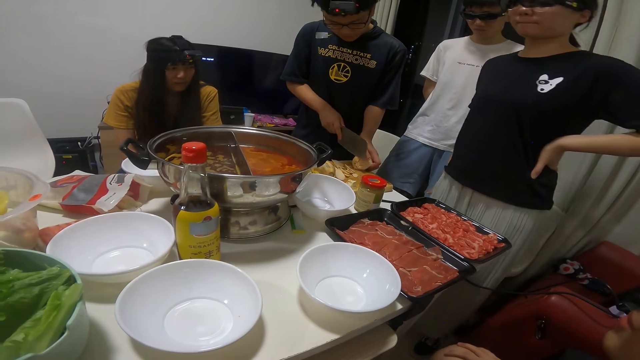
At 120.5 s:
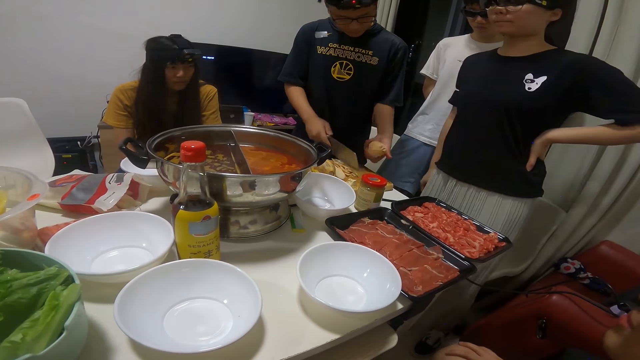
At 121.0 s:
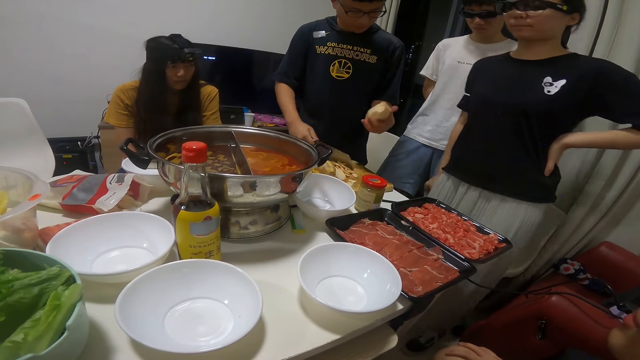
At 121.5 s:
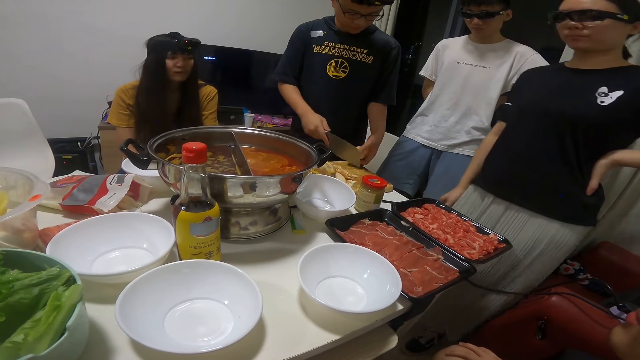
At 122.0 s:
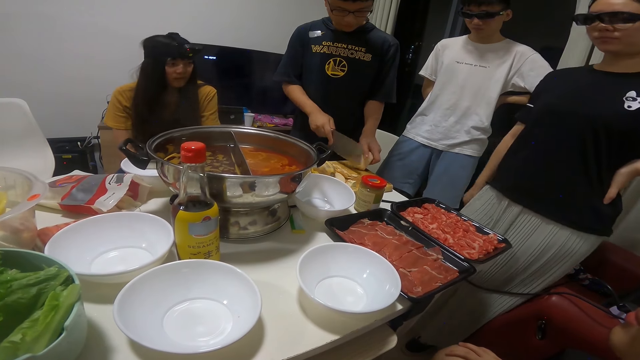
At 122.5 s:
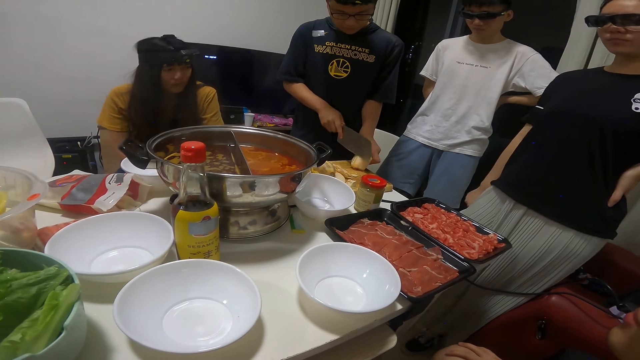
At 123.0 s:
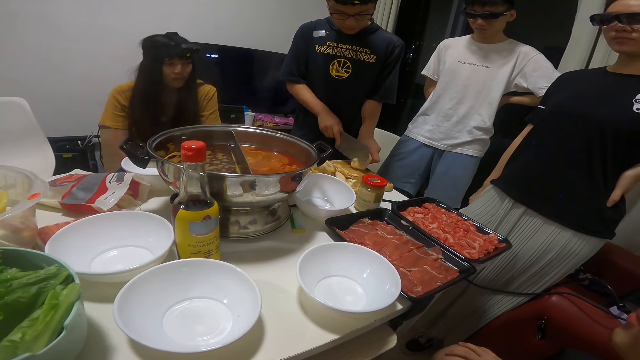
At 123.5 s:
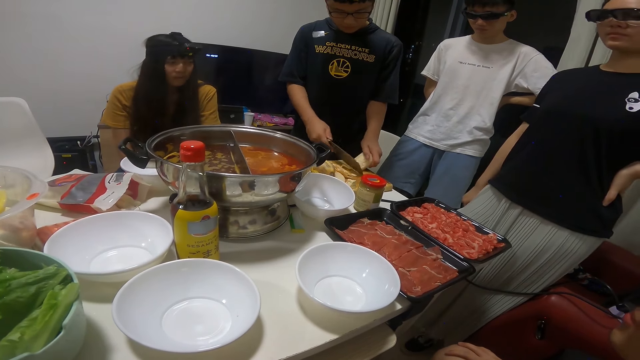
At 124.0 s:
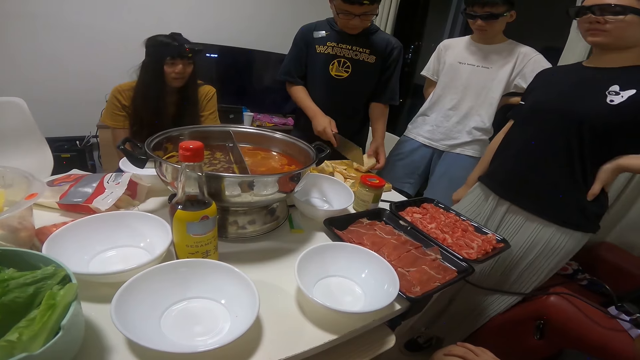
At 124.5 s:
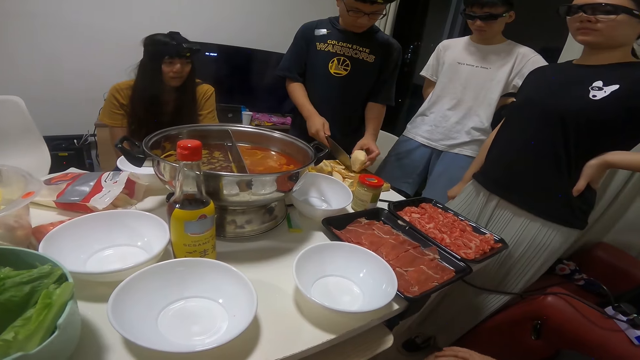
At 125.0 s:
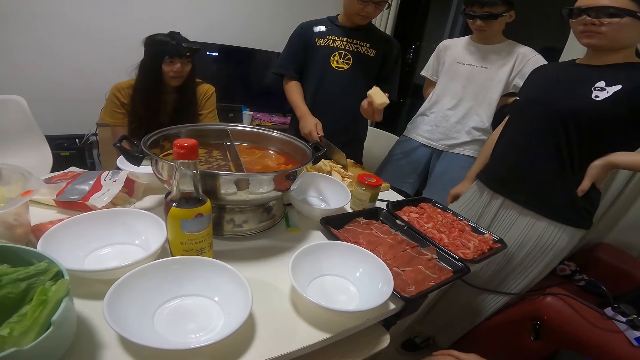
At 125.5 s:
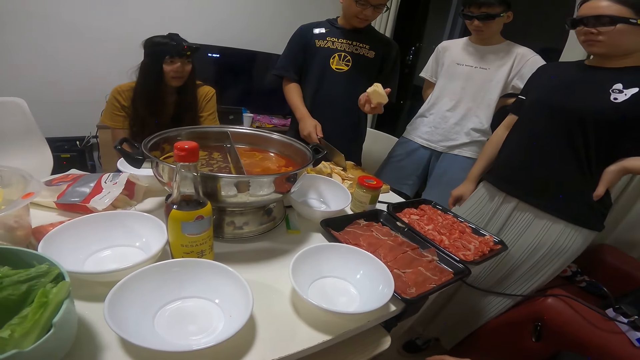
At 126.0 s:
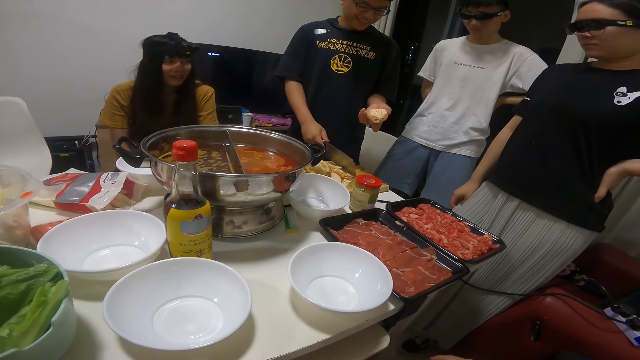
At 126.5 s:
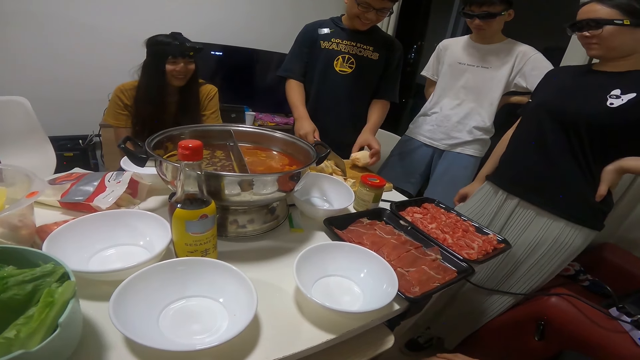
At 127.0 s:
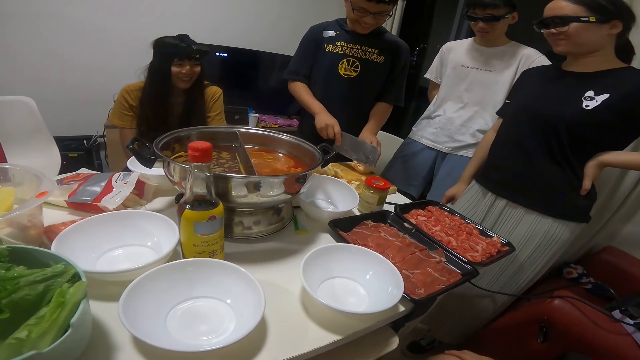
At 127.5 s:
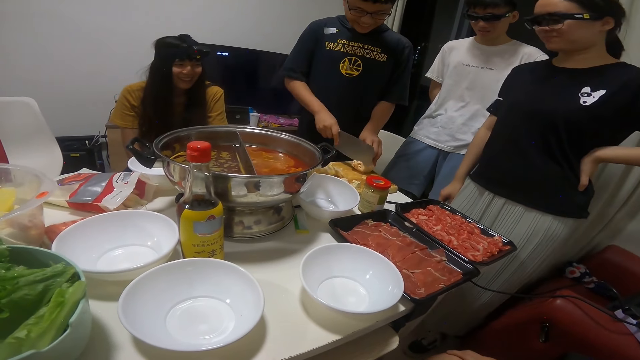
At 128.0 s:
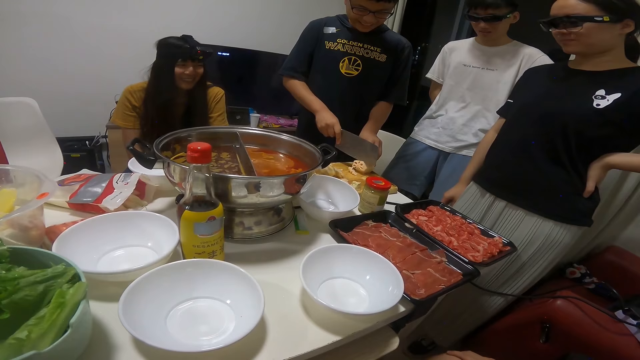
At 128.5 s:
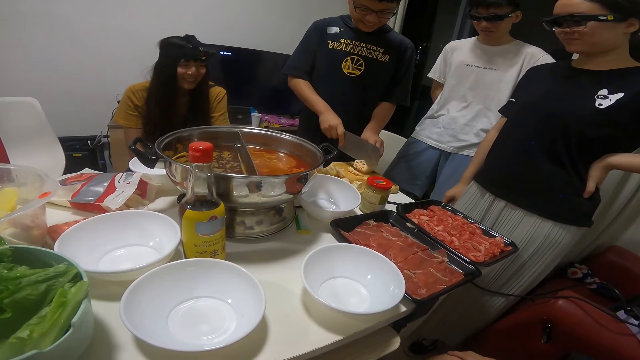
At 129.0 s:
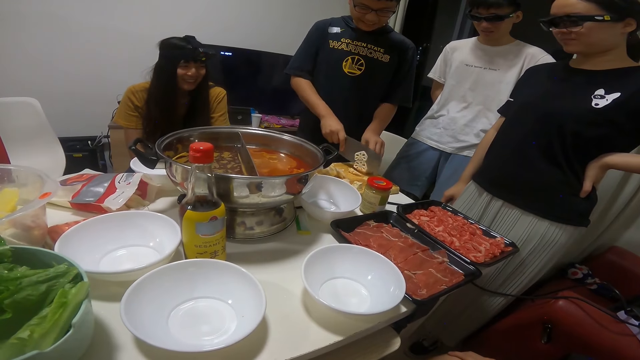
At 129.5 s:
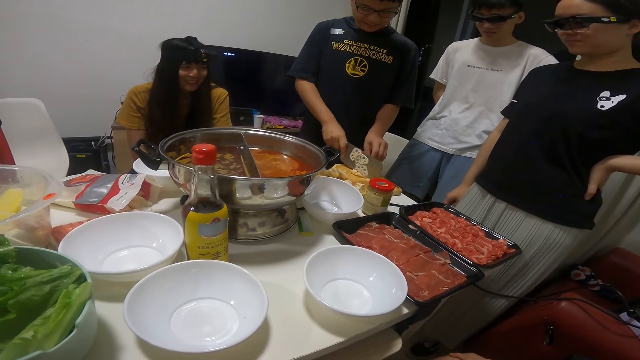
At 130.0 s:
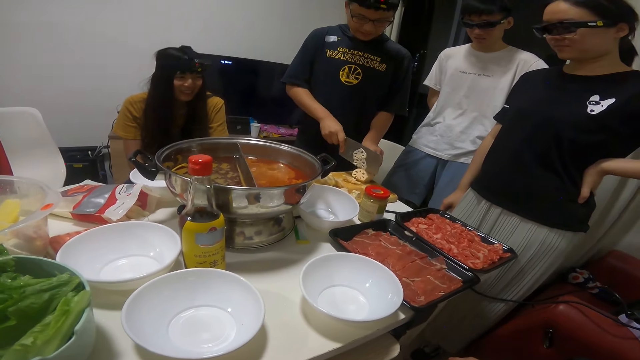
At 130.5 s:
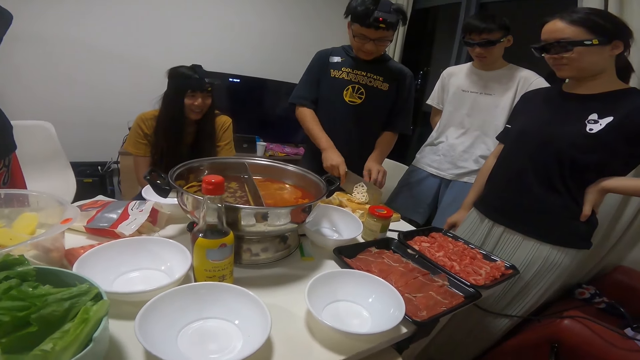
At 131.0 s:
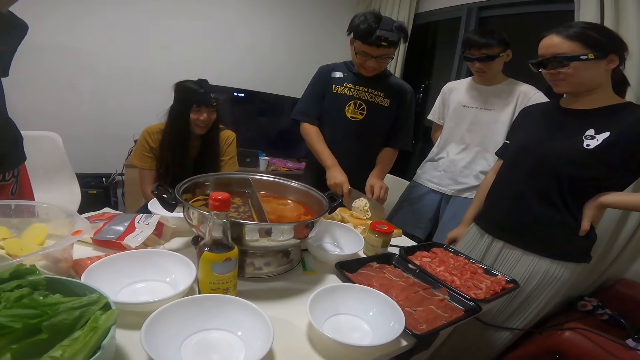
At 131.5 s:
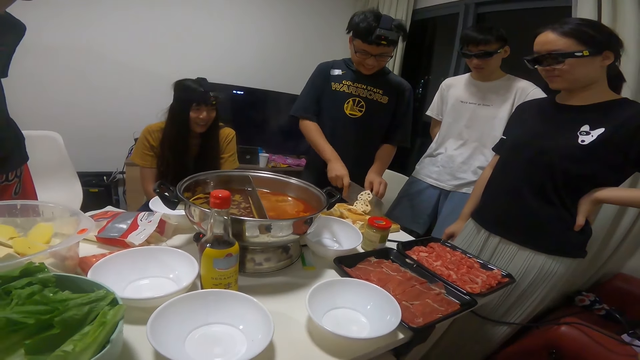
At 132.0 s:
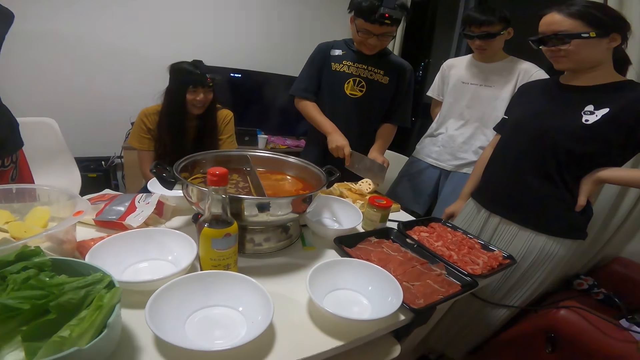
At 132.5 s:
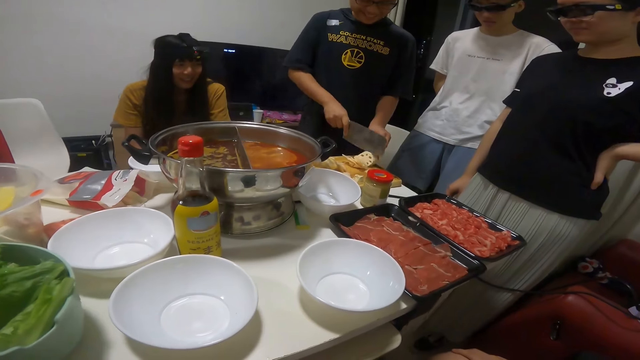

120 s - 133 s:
The man uses the knife on the chopping board. The man cuts the lump of fried lotus with the knife. The man takes the lump of fried lotus with his right hand. The man drops the lump of fried lotus on the chopping board with his right hand. The man cuts the lump of fried lotus with the knife.

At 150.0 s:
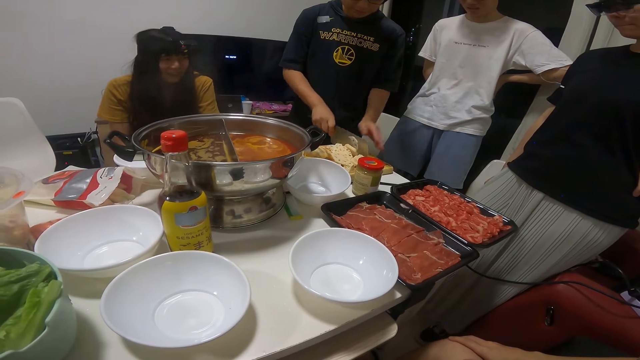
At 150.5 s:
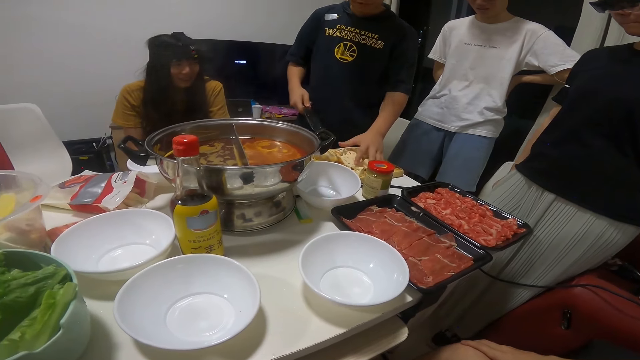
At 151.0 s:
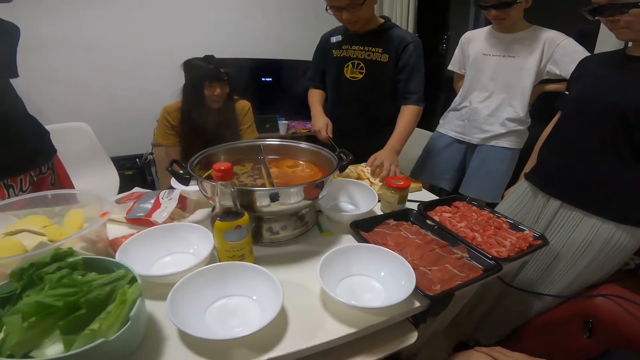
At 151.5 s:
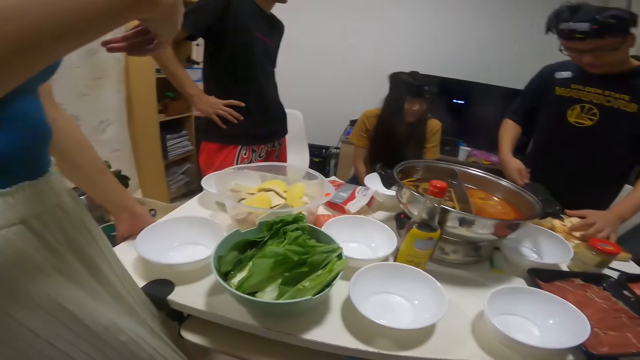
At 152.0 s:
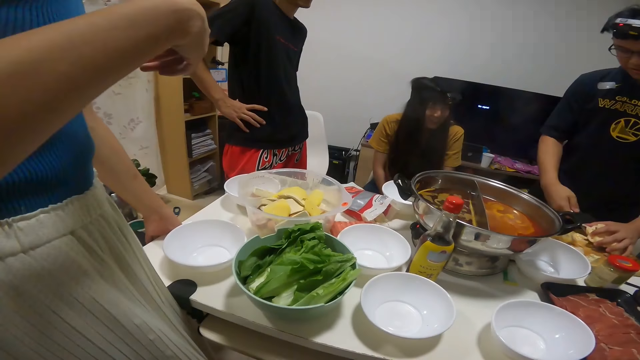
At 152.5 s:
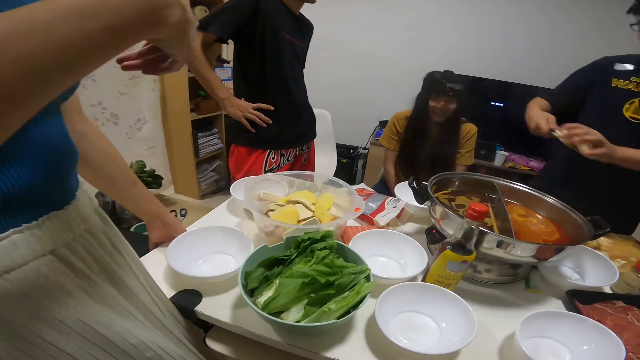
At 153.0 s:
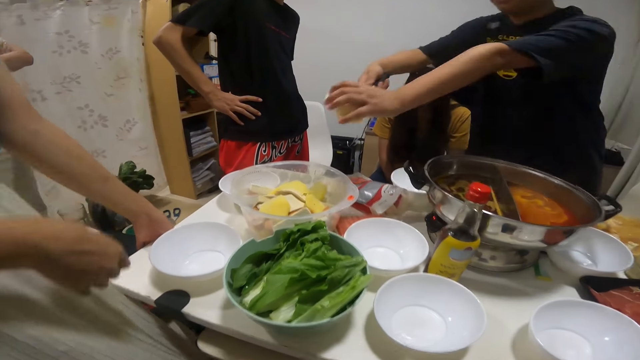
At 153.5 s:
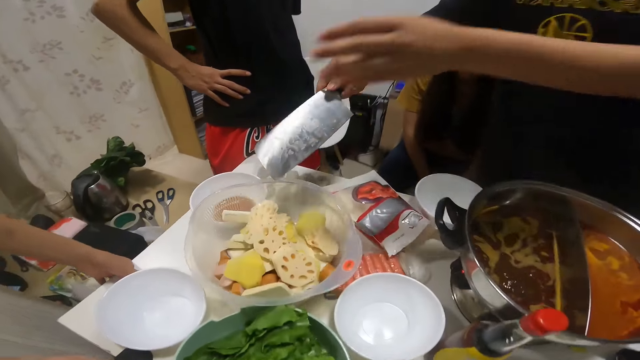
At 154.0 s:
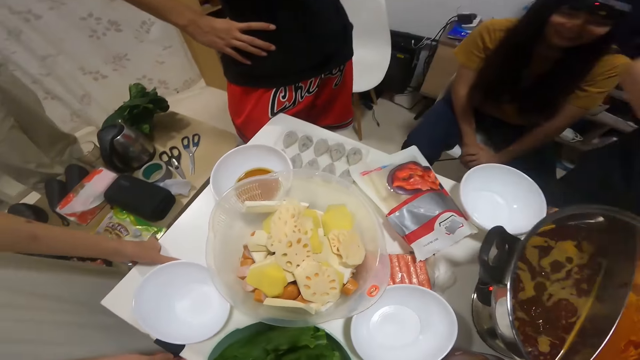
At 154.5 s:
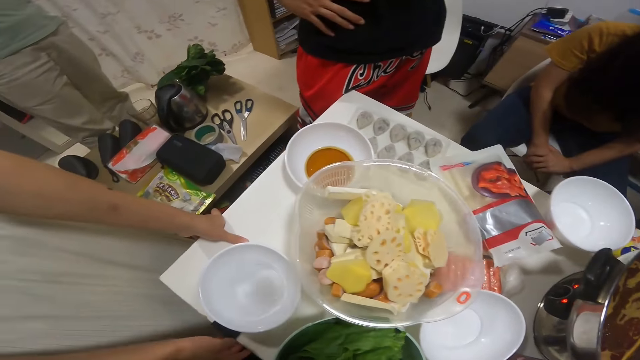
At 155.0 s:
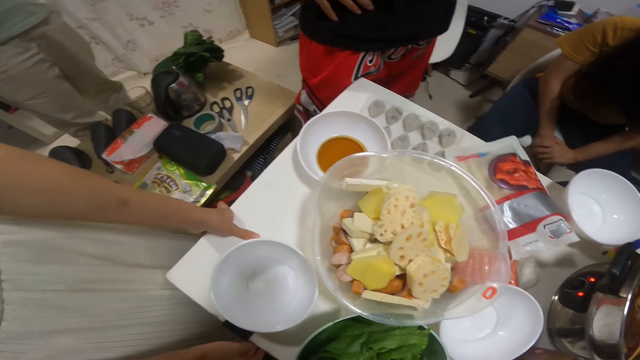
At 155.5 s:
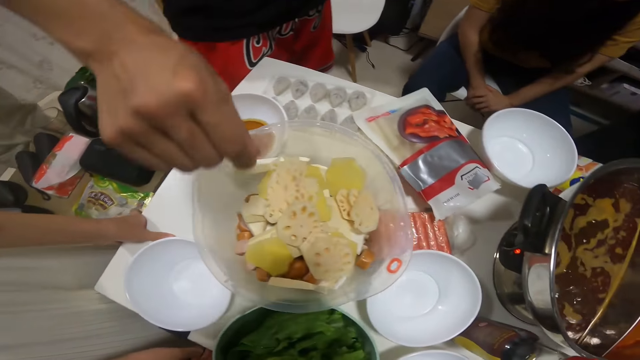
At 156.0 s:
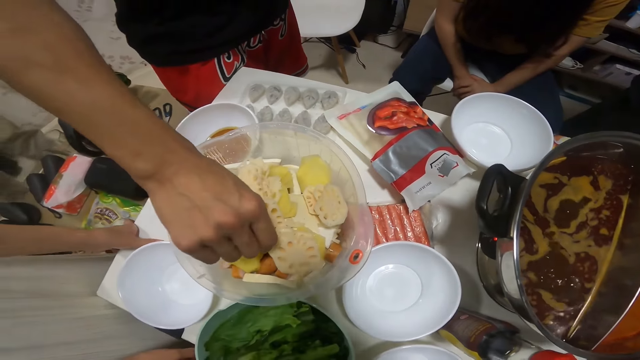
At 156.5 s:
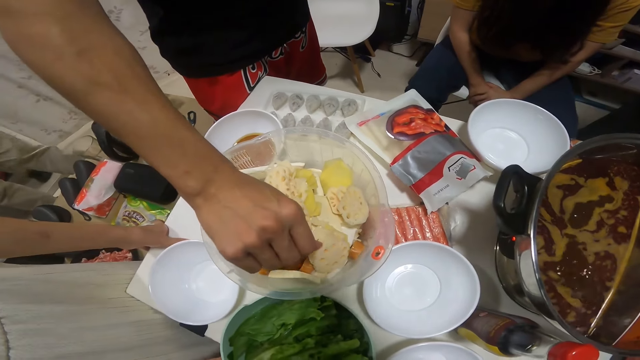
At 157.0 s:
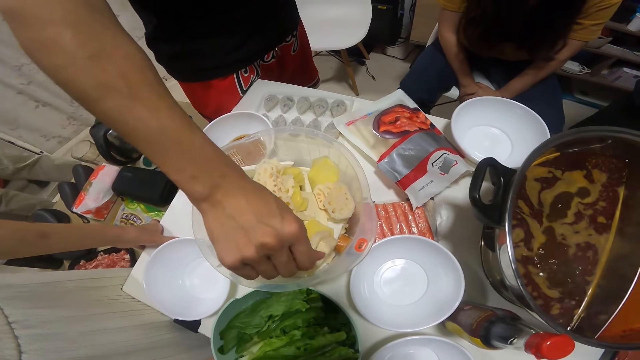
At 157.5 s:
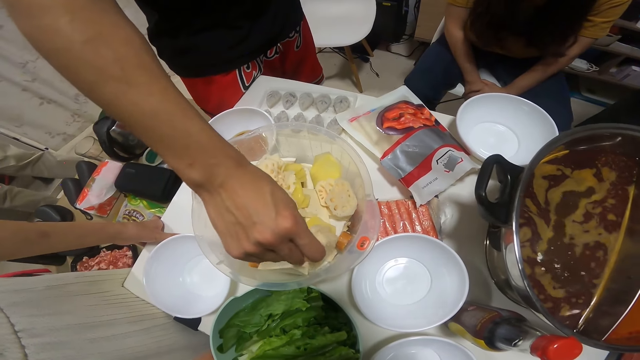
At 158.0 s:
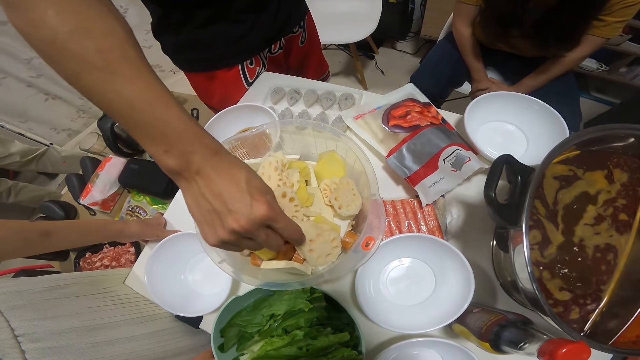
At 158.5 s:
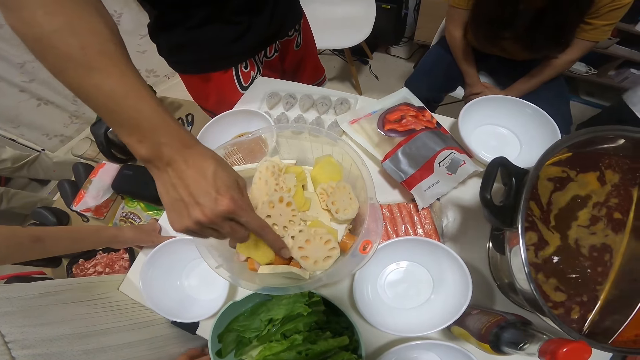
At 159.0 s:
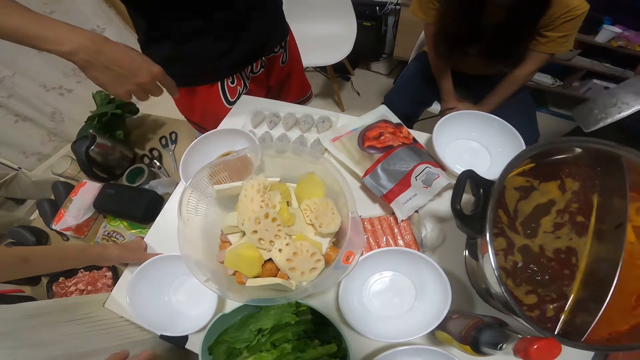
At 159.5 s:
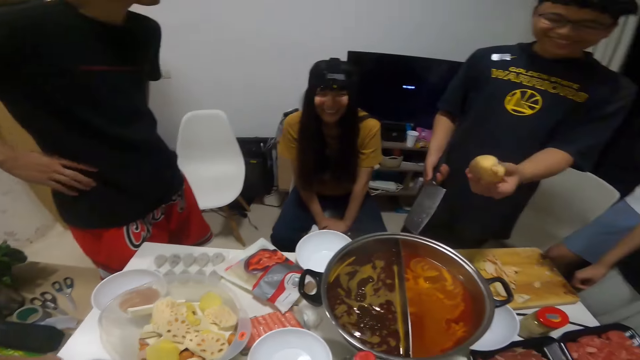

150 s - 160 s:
The camera wearer looks around. The man takes some fried lotus with the knife in his left hand. The man supports the fried lotus on the knife with his right hand. The man pours the fried lotus in the bowl of food. Another man touches the fried lotus with his left hand.
